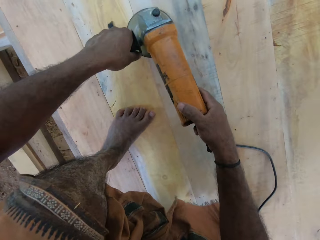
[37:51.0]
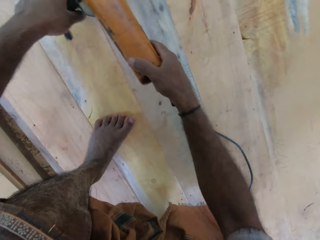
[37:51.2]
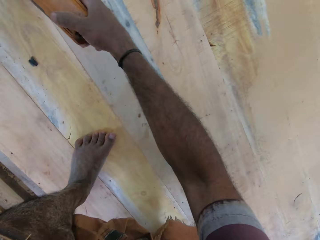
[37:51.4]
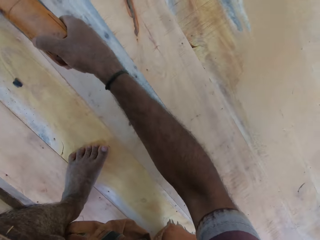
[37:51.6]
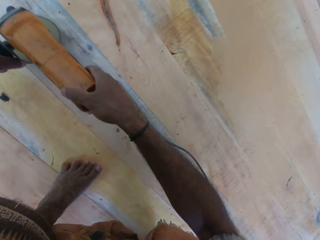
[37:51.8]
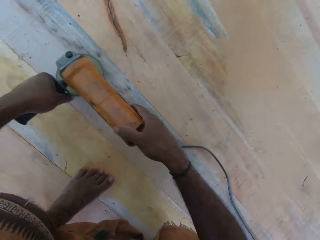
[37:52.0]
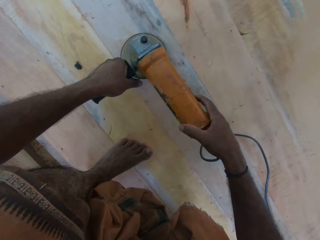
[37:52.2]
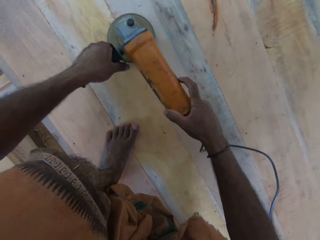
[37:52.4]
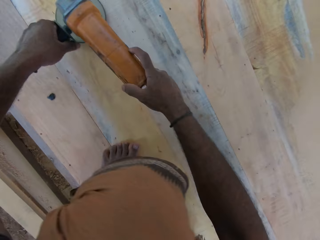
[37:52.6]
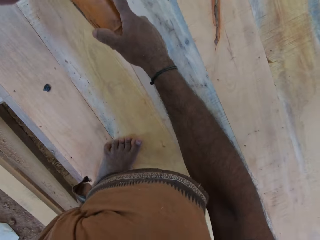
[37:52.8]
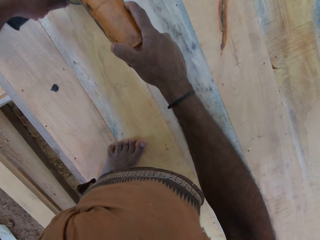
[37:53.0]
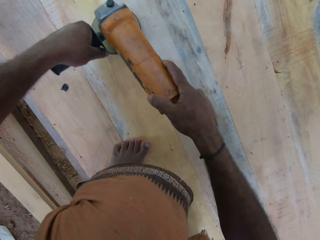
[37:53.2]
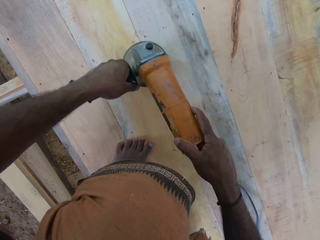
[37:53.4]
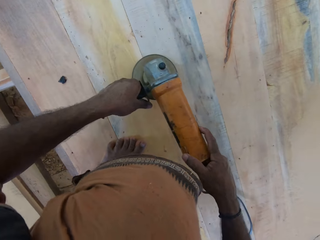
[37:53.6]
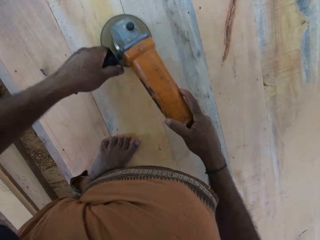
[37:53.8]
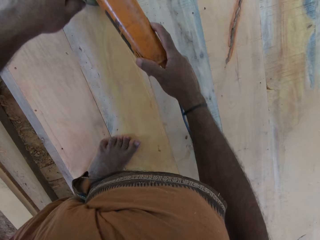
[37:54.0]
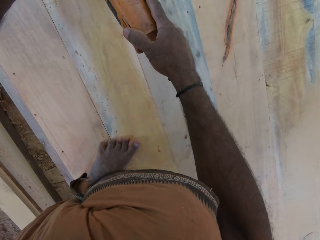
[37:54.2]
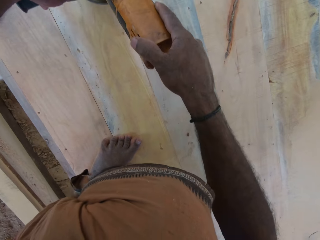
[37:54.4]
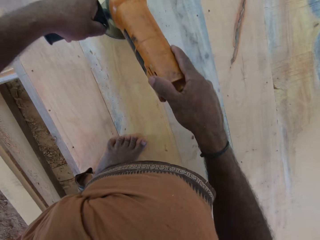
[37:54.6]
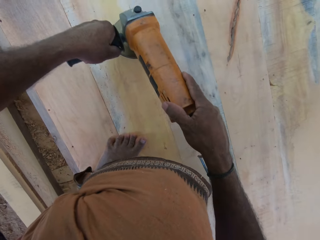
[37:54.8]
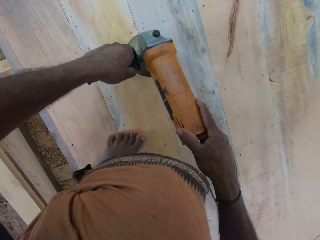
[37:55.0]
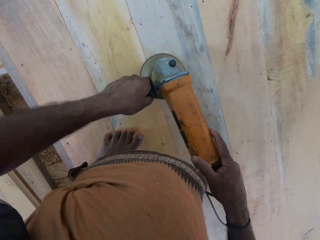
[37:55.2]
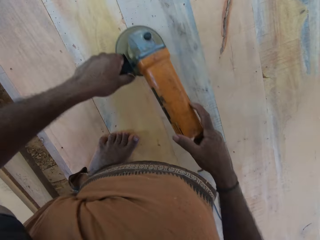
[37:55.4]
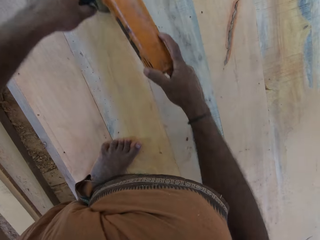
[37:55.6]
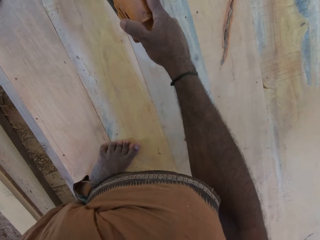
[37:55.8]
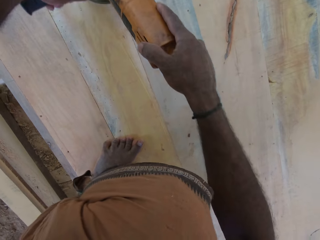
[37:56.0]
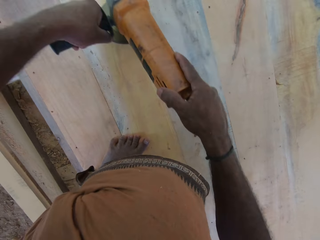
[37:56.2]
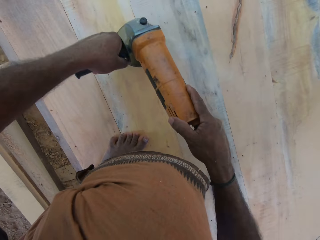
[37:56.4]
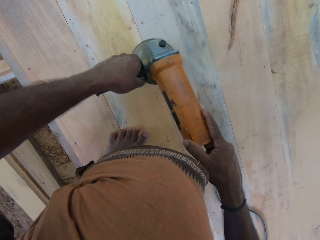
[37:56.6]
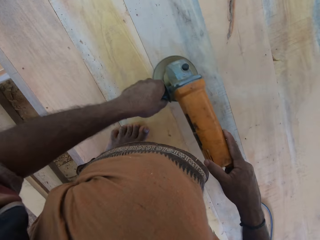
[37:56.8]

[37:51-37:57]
The camera wearer smoothens the wood with a grinder machine.

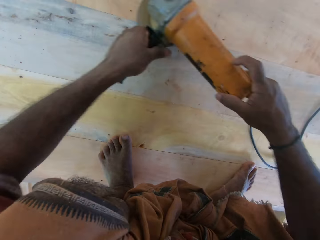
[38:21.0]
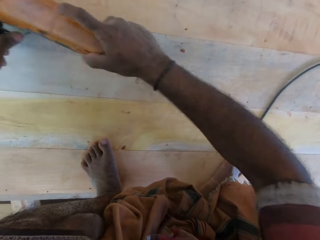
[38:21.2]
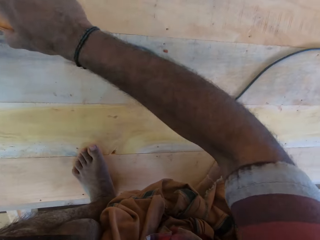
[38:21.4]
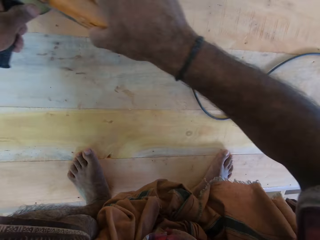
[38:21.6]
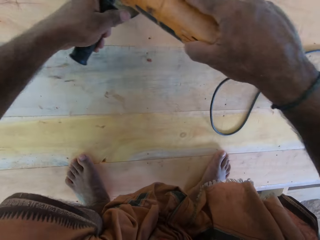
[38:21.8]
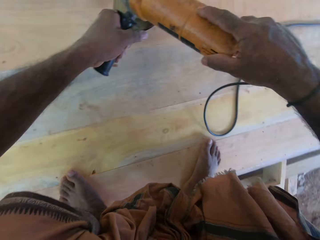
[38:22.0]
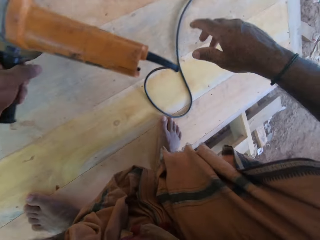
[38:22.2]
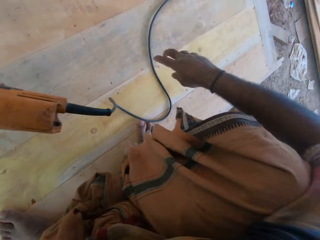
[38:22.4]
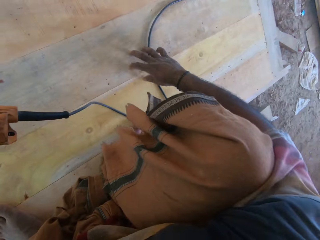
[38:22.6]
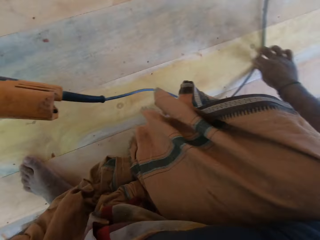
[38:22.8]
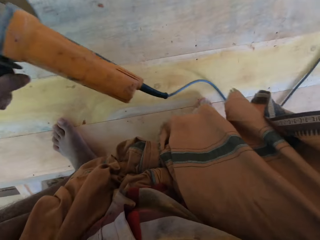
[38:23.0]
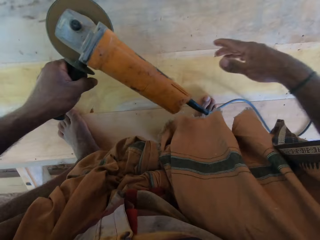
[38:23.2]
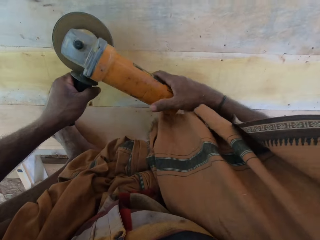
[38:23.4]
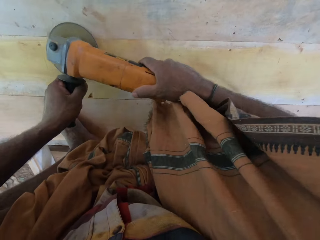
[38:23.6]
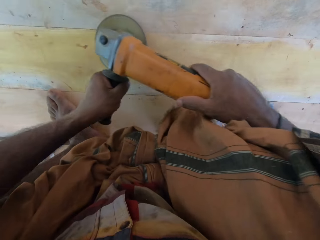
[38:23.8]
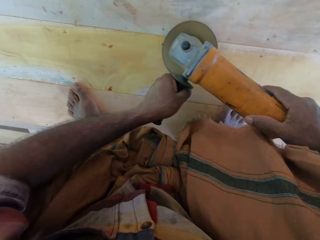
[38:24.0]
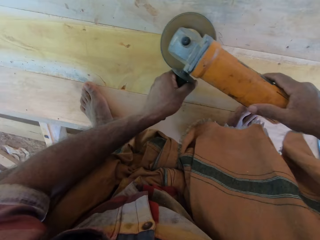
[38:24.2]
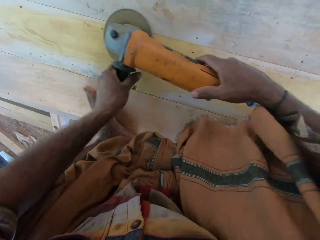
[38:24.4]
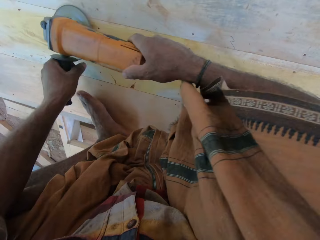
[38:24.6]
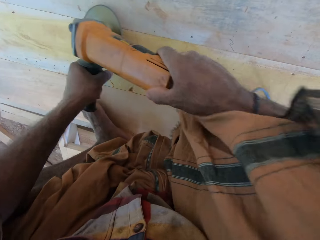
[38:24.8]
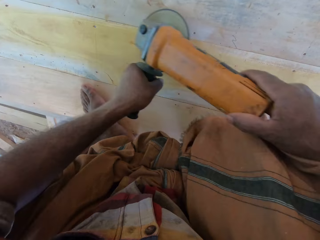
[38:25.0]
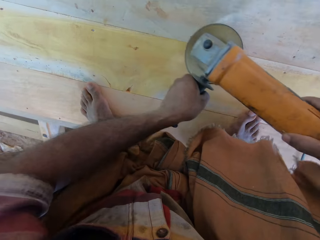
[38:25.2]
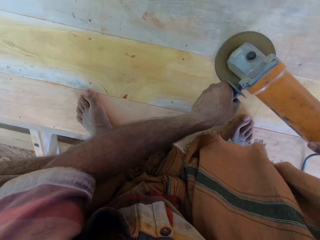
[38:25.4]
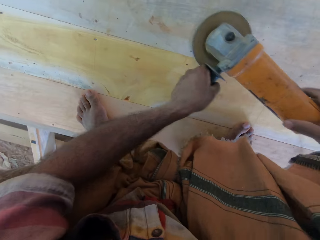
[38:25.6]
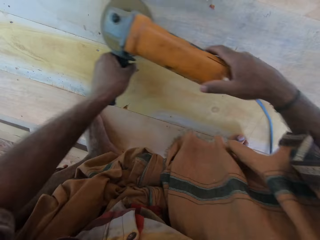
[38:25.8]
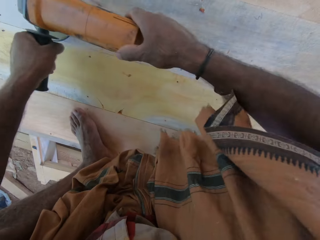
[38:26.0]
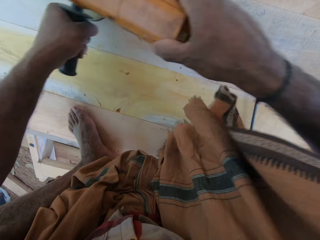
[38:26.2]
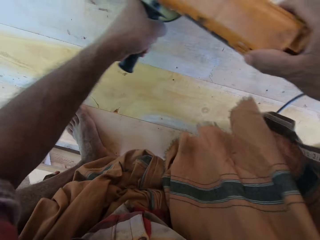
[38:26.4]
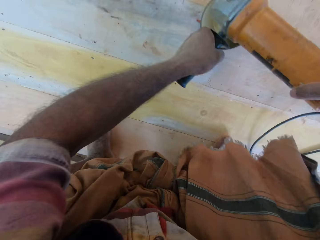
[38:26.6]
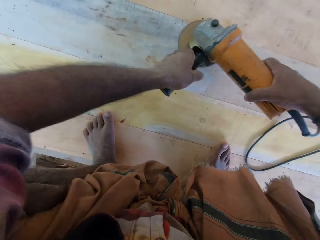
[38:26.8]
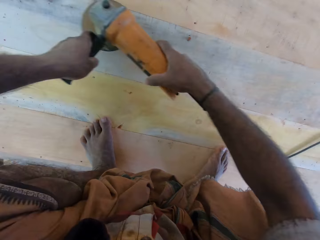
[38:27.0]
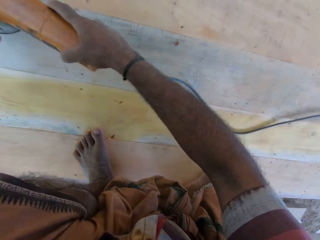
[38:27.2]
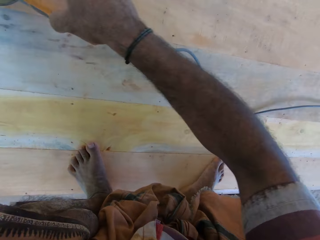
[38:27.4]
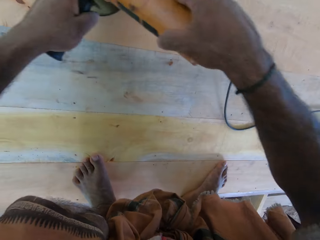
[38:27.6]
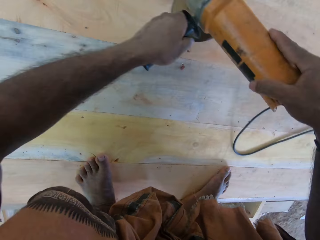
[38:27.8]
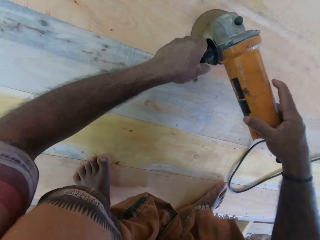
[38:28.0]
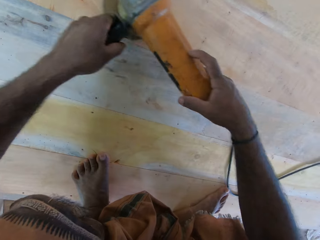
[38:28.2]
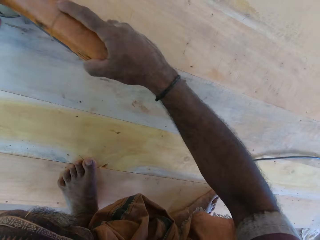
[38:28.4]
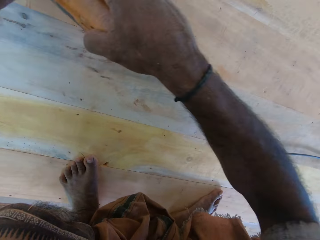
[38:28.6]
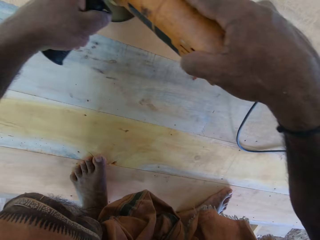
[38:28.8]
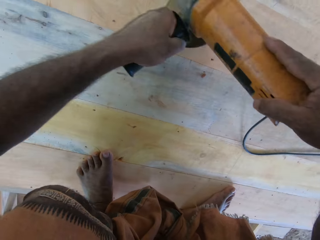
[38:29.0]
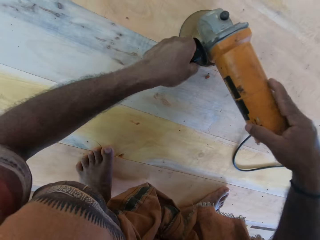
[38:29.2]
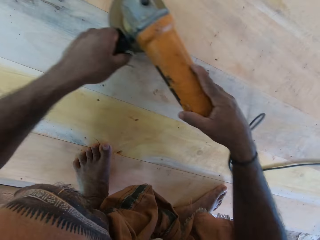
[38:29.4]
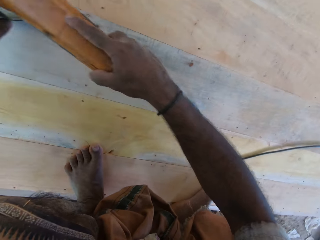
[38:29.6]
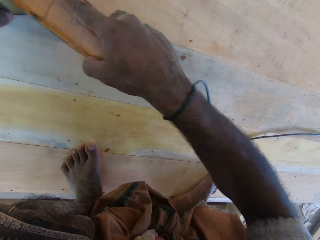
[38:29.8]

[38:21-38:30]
The camera wearer straightens the electric grinder's cable with his right hand. He holds the electric grinder using both hands. He polishes the wood using the electric grinder with both hands.

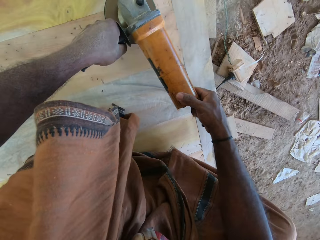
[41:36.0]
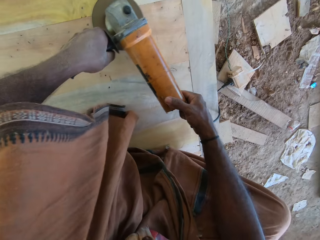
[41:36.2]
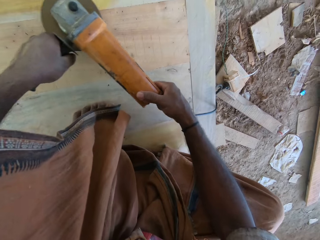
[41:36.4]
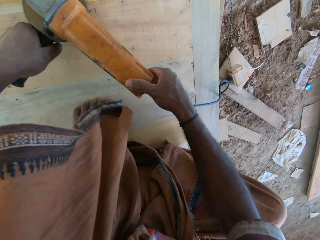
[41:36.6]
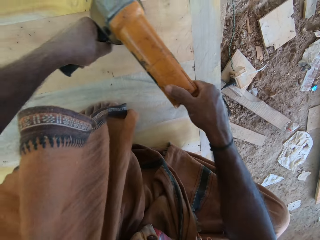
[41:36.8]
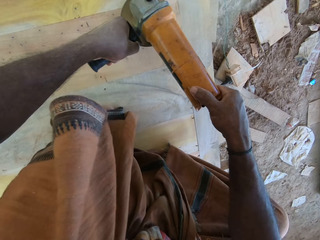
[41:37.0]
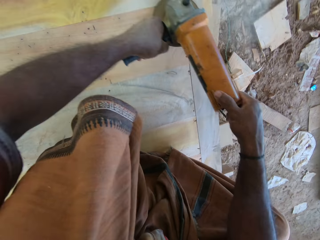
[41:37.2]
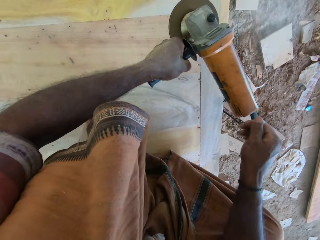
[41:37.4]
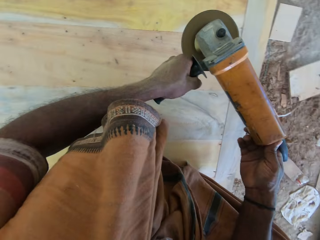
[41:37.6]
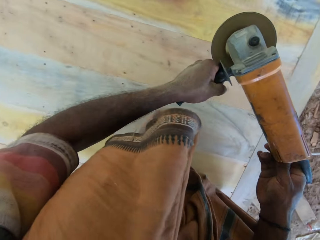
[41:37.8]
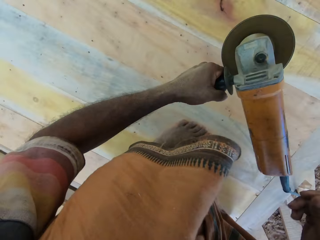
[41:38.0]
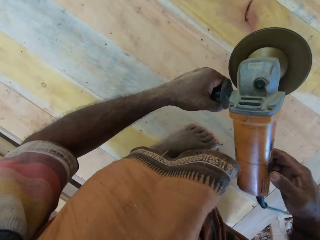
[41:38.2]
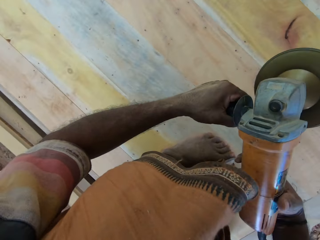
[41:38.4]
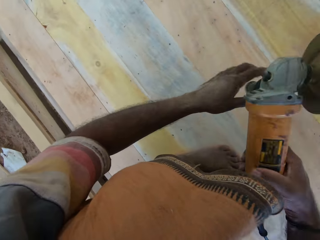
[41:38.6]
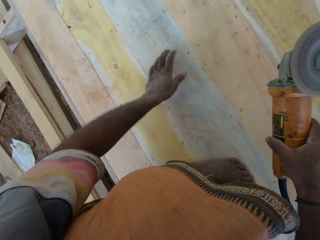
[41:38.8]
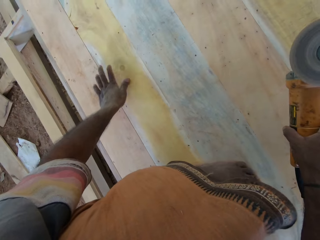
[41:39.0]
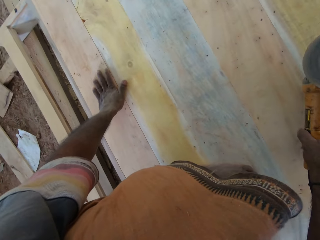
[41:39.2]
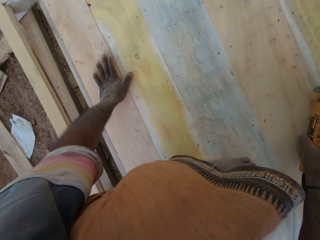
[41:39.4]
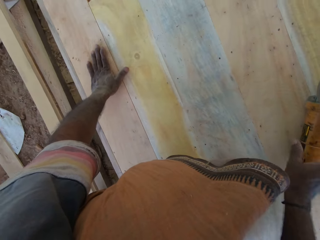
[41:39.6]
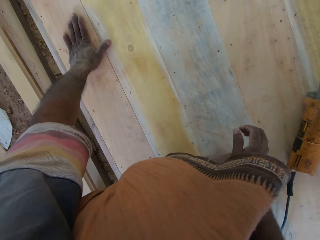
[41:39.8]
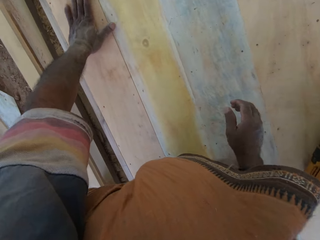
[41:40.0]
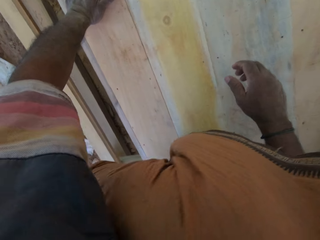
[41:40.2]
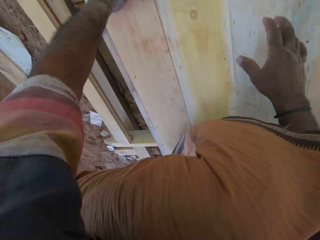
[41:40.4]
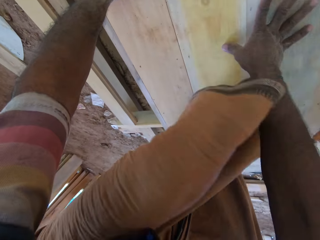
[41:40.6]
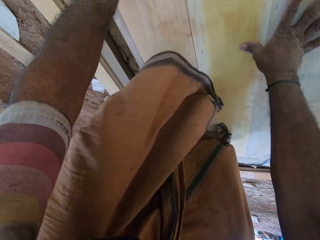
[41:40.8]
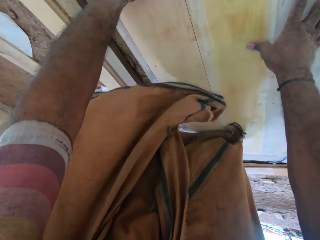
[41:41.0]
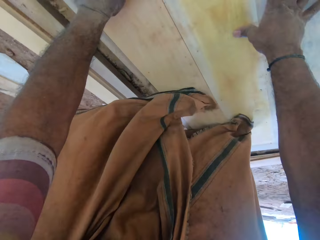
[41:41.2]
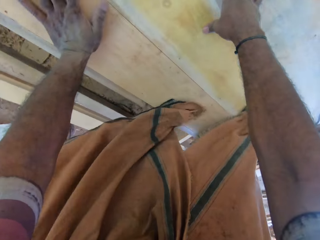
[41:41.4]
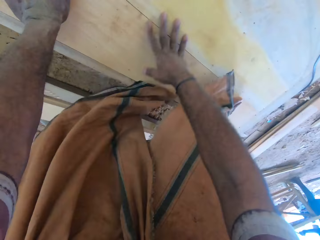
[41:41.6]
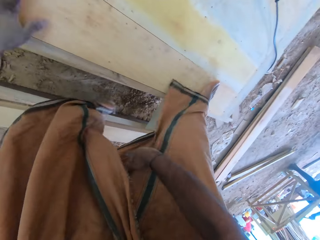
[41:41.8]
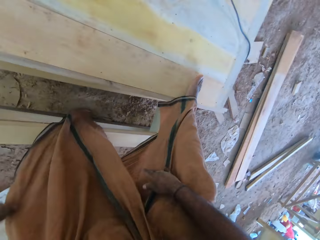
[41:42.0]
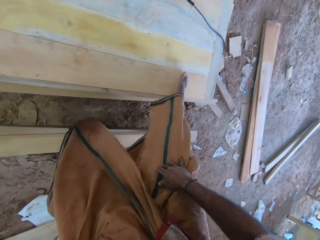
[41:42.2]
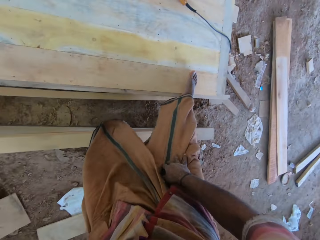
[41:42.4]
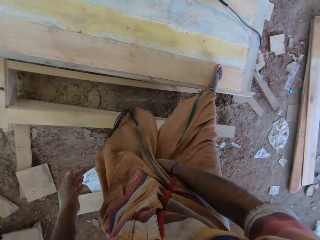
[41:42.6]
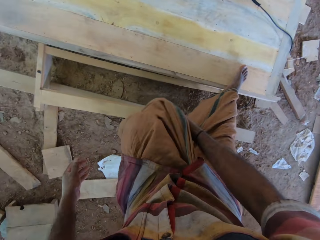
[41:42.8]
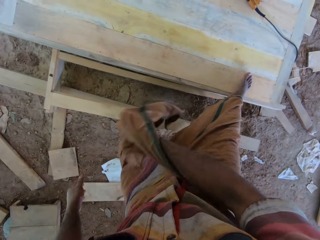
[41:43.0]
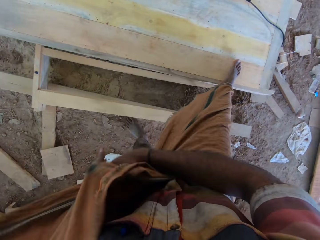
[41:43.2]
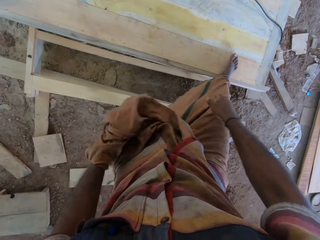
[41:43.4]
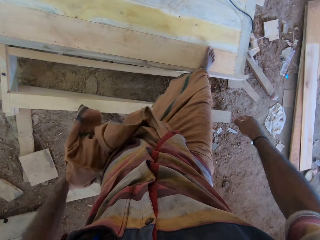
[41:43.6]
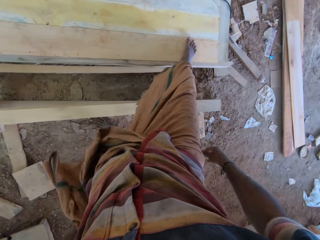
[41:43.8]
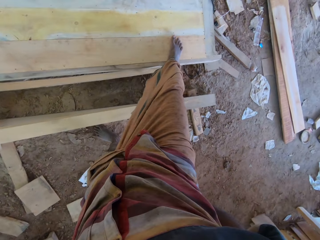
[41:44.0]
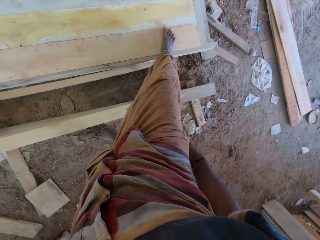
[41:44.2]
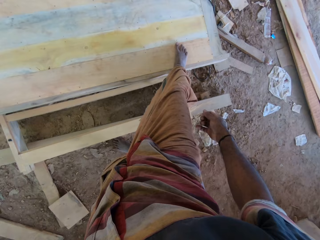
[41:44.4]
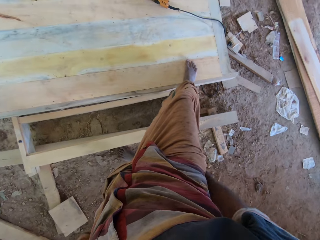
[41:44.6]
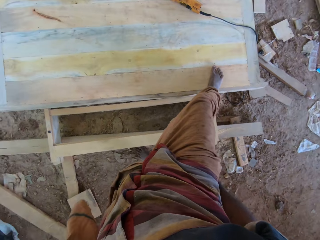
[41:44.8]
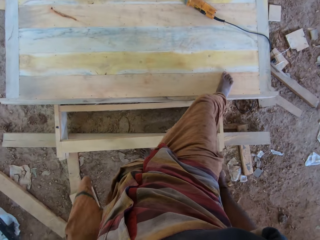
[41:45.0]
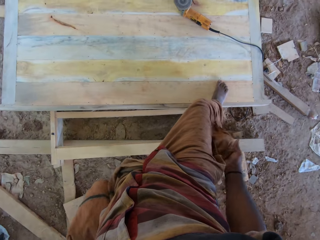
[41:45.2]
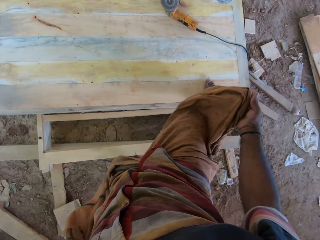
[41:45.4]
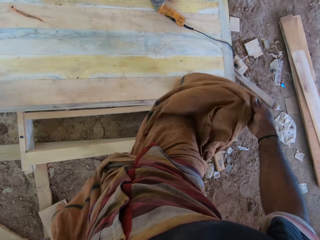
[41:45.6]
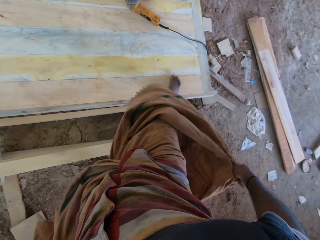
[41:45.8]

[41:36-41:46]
The camera wearer puts the grinder down. He holds an object with the right hand. He drops the object on the surface. He places both hands on the surface. He stands up. He touches his clothes. He brushes off the garment.
